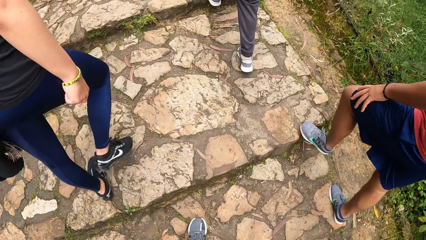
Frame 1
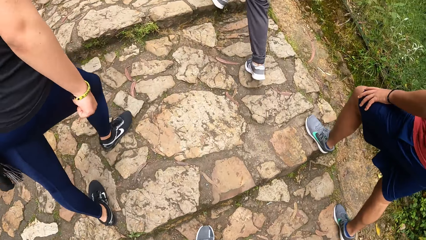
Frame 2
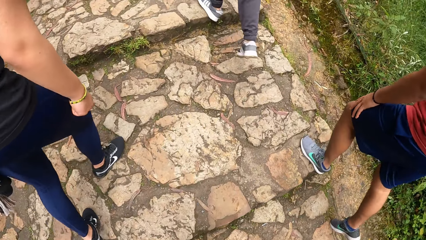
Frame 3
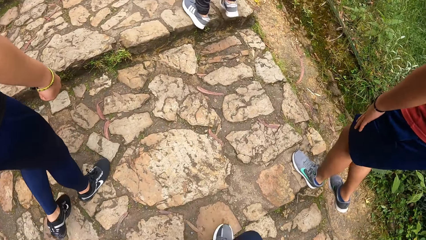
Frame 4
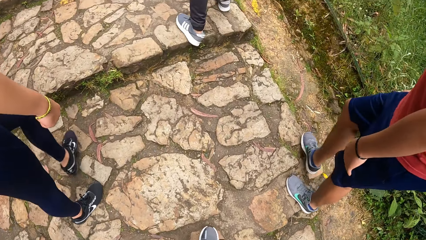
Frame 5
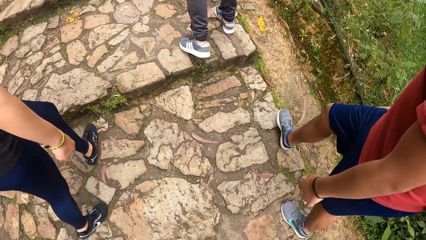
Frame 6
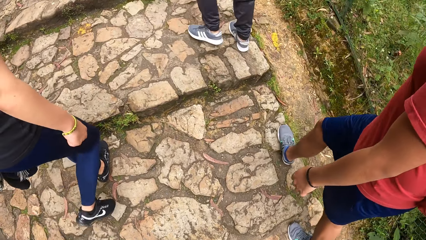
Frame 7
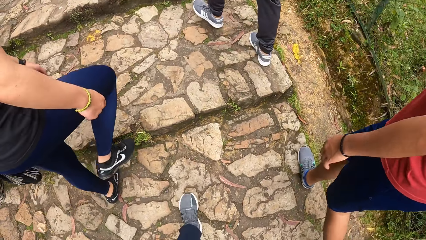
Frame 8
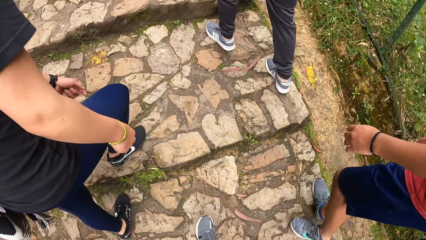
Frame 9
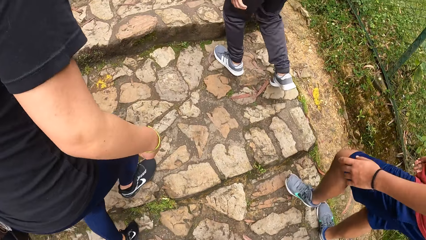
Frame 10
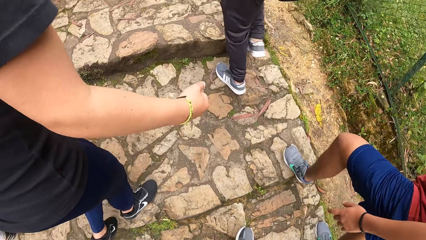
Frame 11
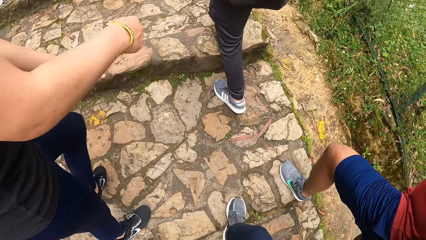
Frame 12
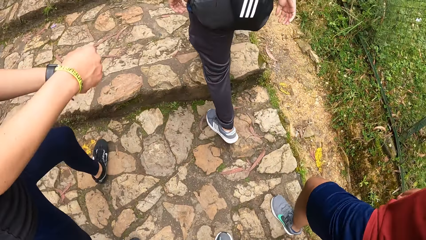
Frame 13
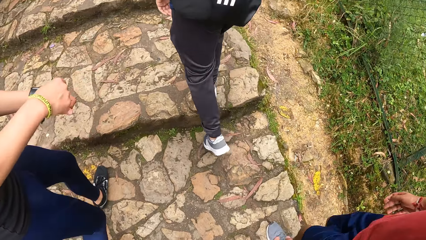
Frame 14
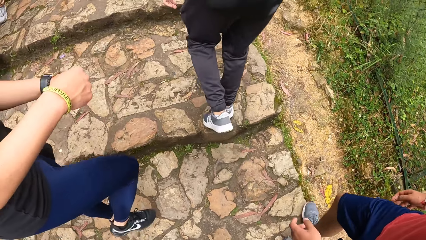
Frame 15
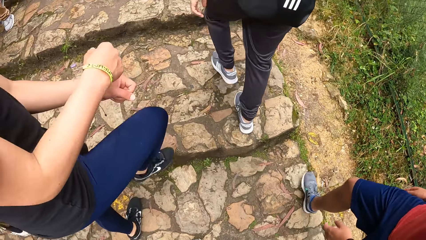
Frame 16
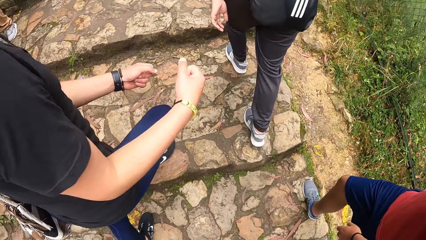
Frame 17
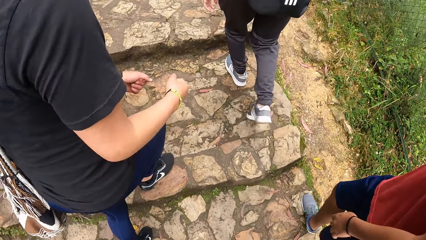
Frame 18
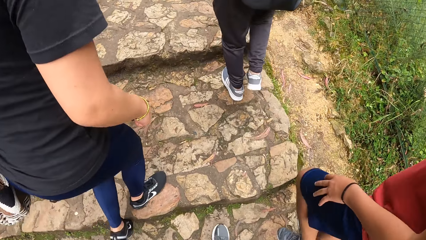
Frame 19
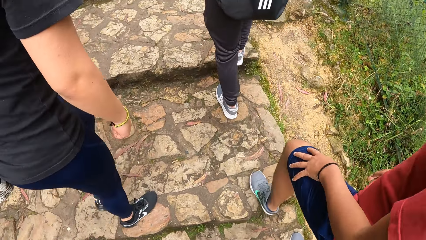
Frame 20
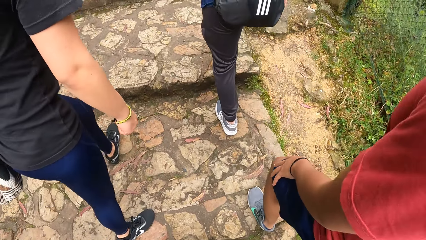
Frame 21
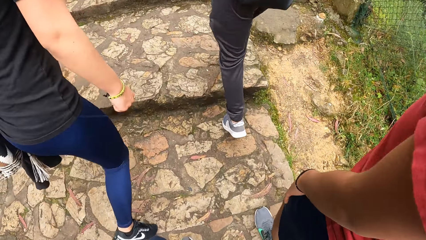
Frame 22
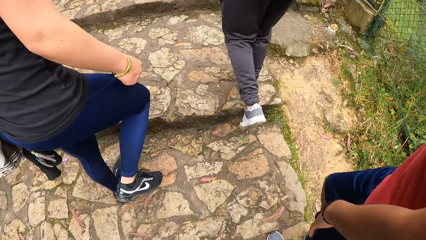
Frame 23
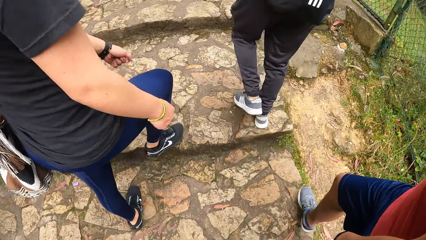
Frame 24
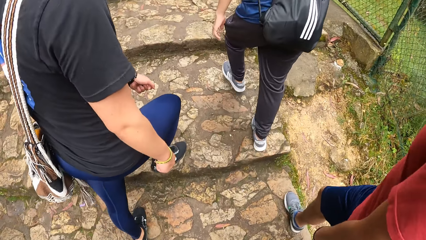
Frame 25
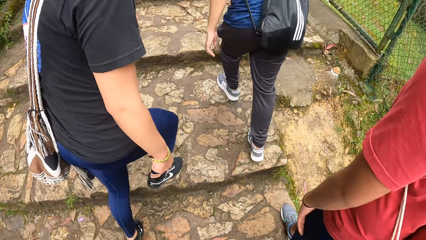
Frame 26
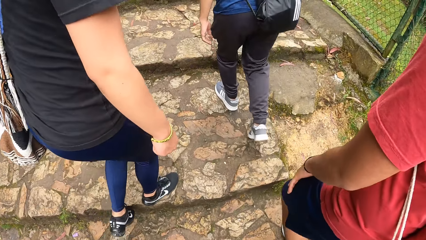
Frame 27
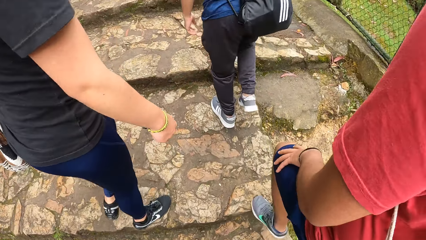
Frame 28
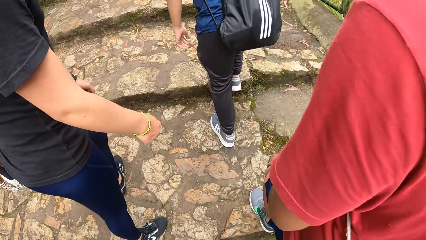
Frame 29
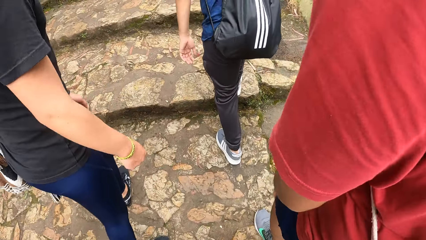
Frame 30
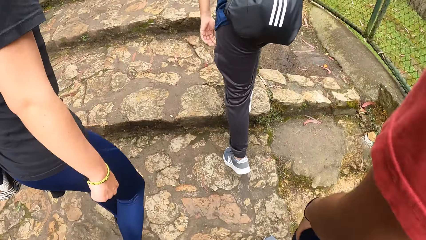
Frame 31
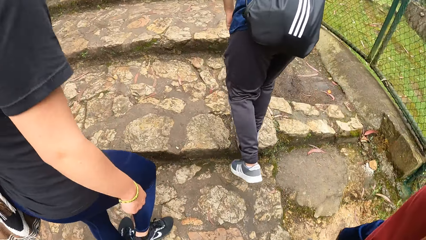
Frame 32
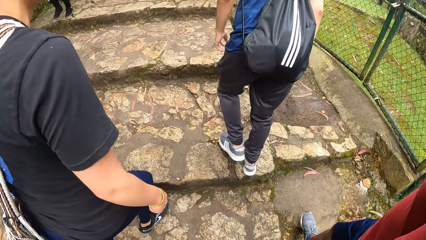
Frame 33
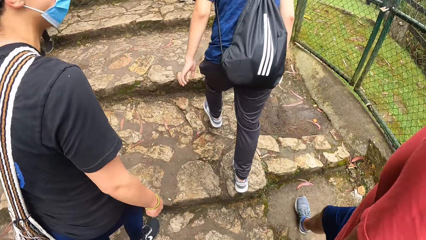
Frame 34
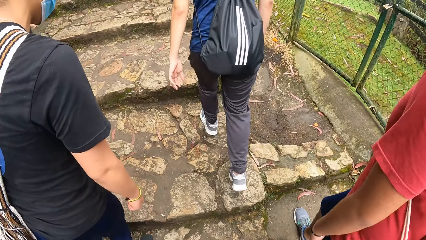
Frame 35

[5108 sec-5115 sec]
A man interacts with the camera wearer.

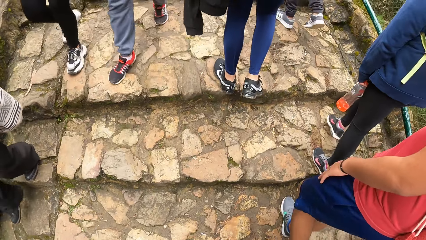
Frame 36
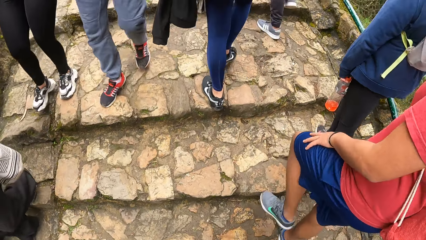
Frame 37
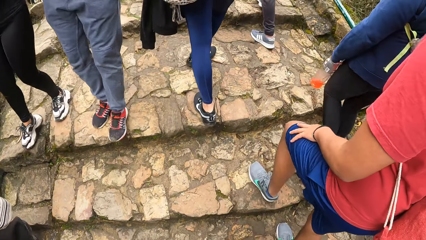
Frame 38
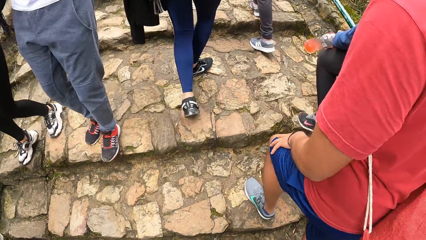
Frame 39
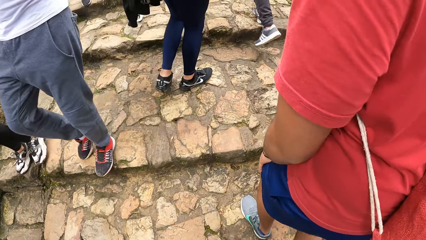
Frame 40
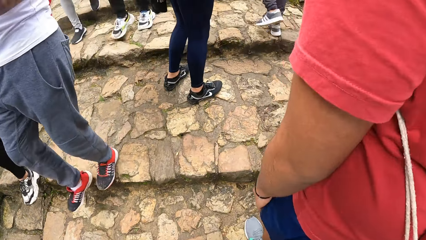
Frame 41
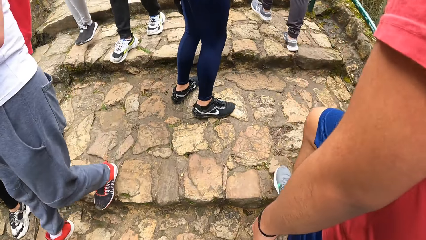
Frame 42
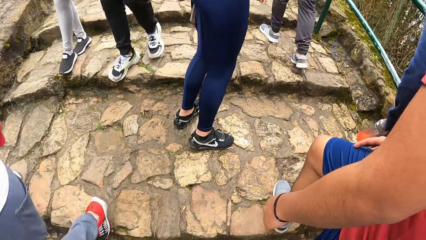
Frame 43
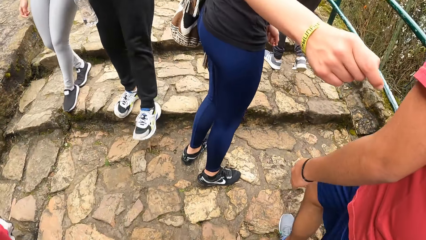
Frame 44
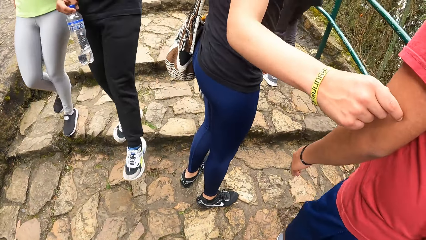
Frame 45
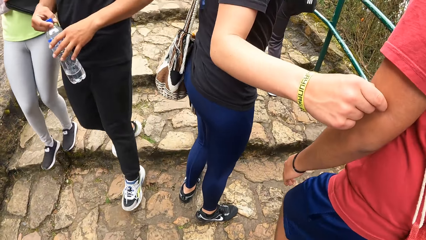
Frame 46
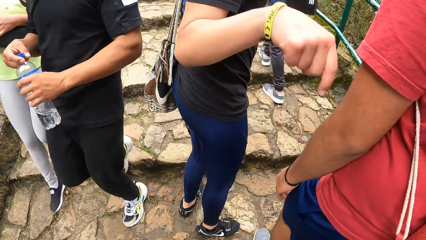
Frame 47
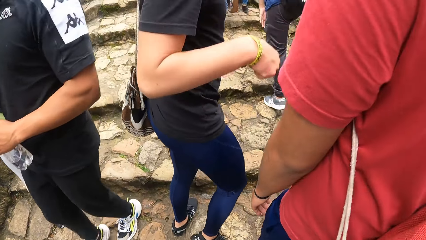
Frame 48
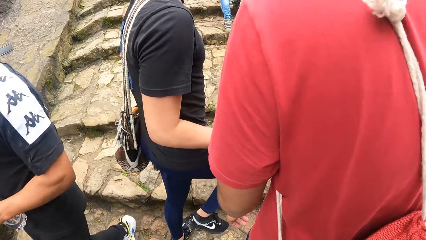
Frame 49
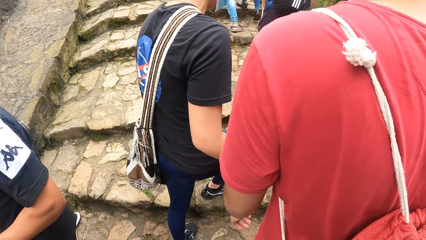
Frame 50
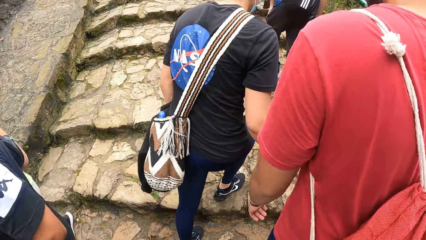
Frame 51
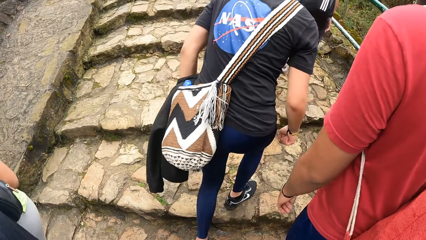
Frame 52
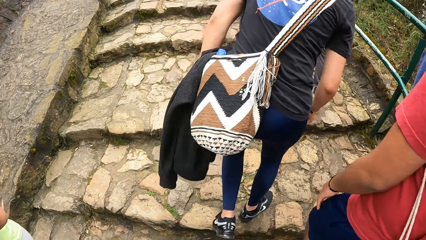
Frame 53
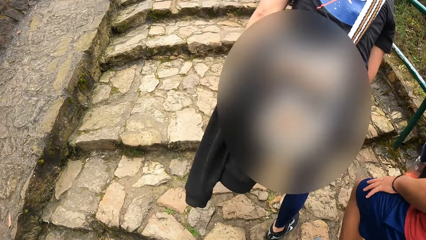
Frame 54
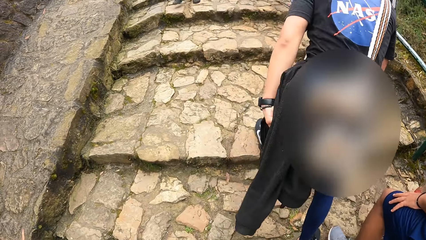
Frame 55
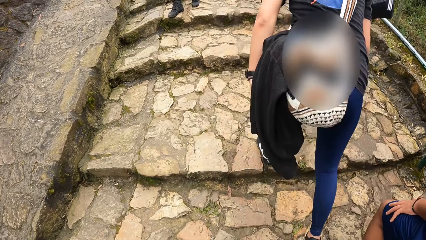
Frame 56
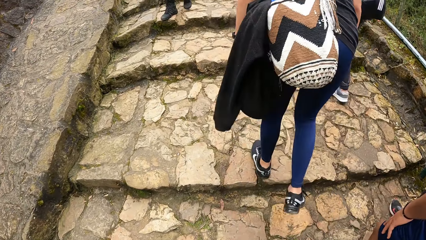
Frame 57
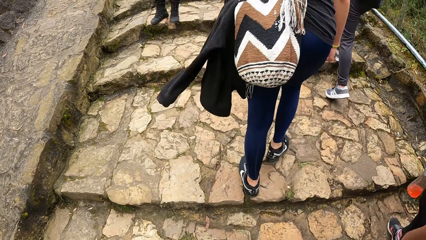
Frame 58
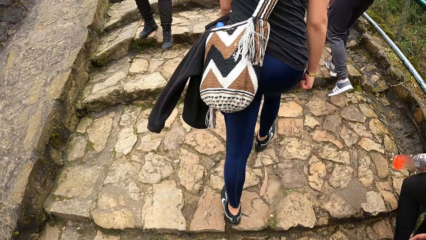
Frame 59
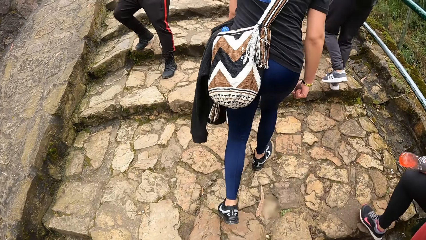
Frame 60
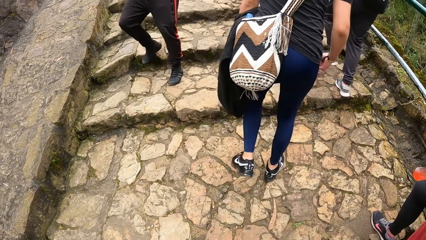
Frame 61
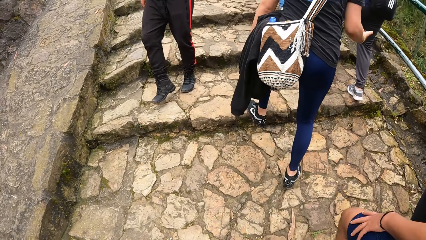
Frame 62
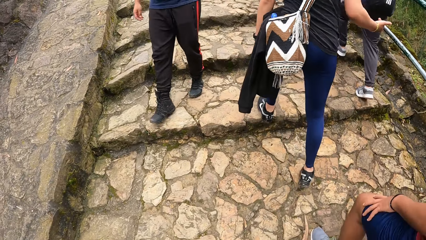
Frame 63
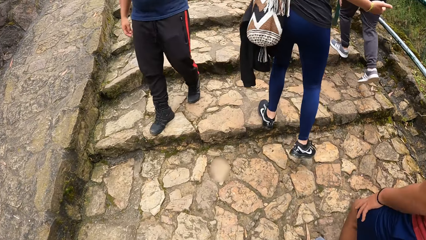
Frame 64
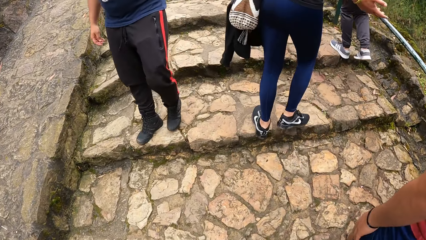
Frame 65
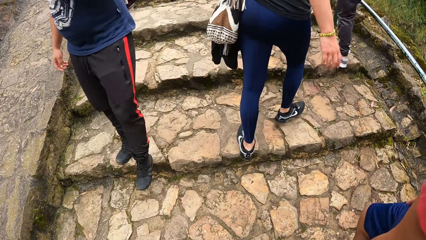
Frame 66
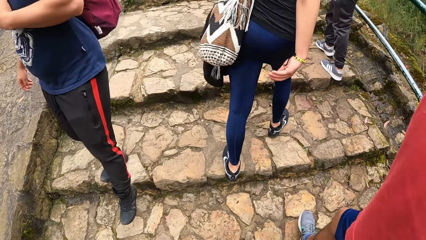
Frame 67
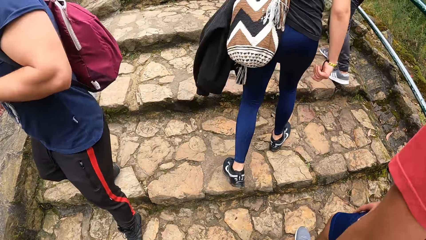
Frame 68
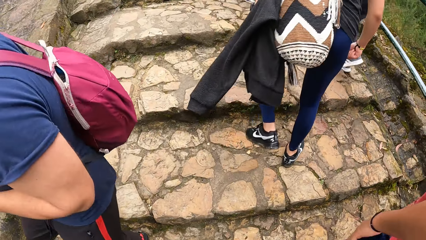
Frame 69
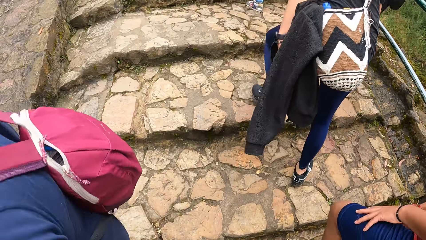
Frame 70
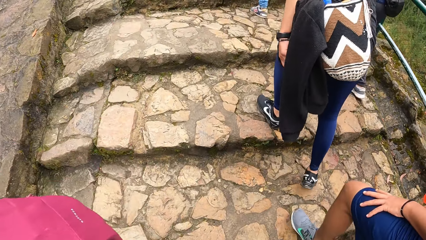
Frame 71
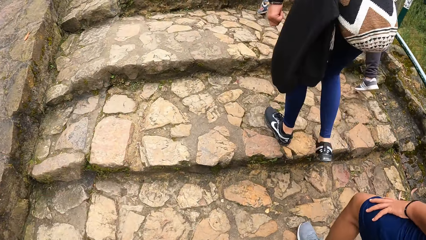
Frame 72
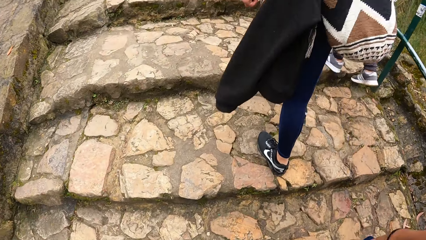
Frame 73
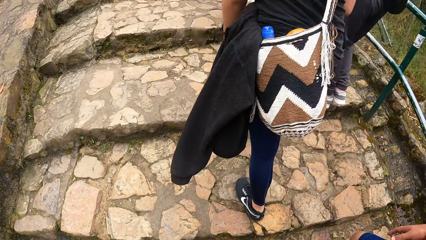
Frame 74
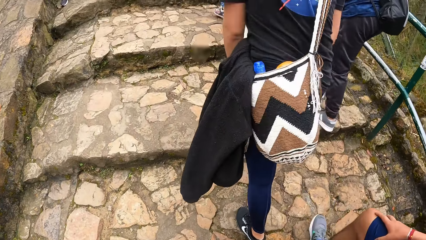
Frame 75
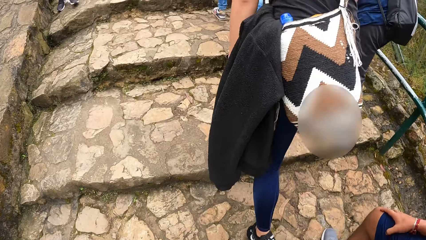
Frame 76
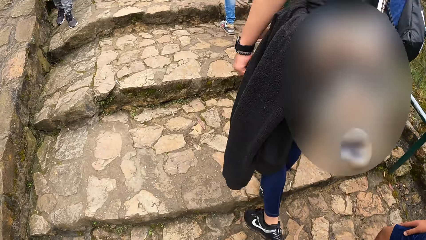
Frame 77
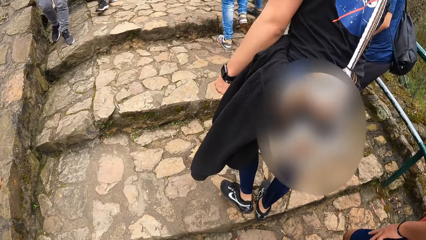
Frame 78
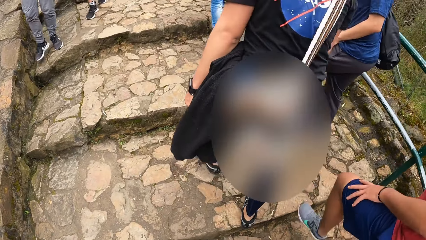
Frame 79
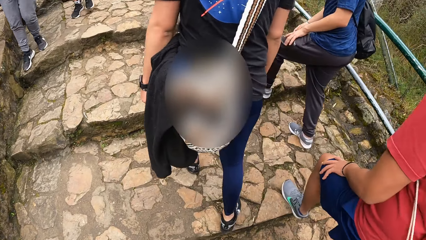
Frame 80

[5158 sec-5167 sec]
A man holds another man's left hand with his right hand. The first man and the other man climb up. The camera wearer climbs the staircase. A third man walks up the staircase.
